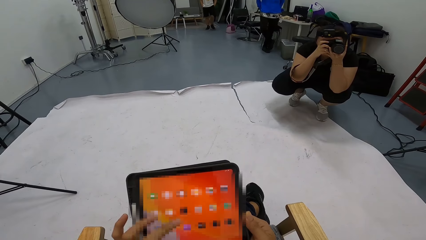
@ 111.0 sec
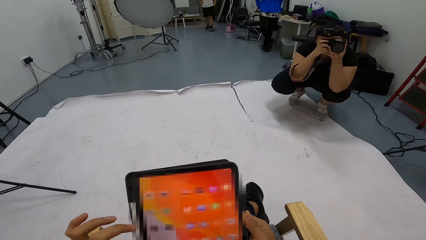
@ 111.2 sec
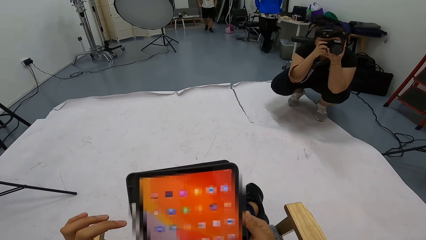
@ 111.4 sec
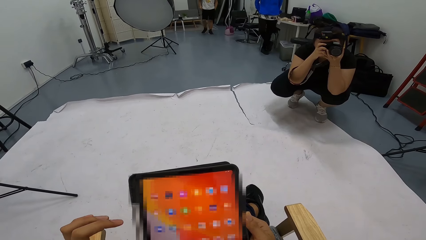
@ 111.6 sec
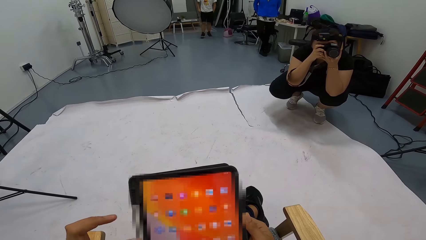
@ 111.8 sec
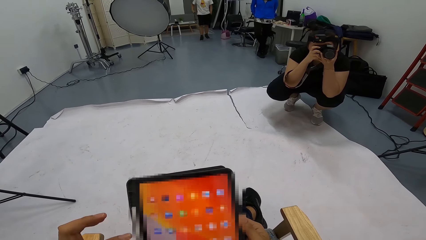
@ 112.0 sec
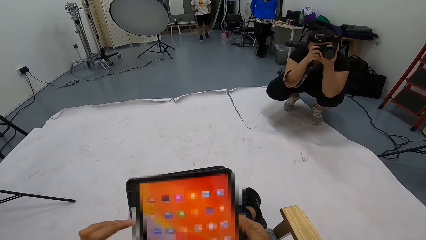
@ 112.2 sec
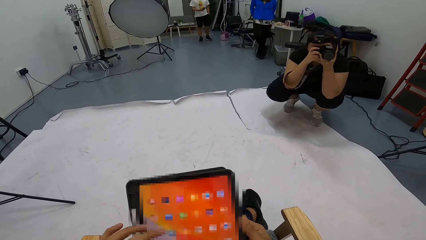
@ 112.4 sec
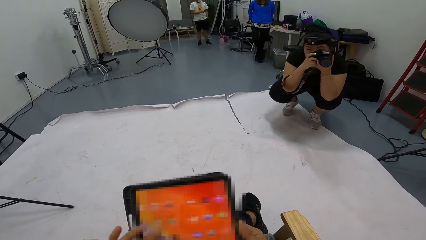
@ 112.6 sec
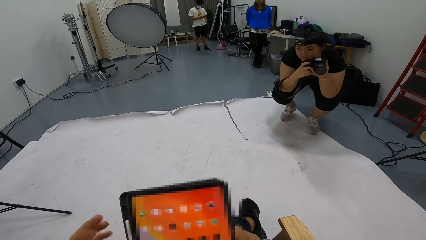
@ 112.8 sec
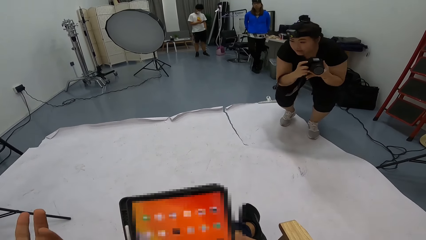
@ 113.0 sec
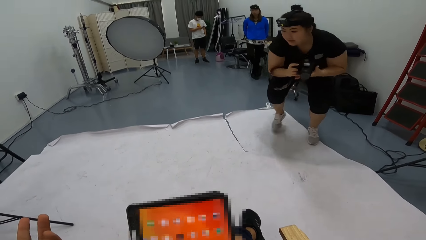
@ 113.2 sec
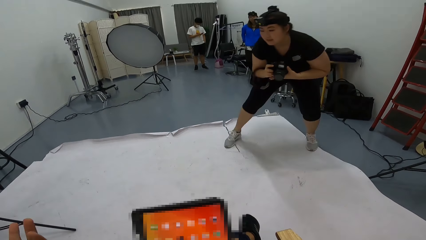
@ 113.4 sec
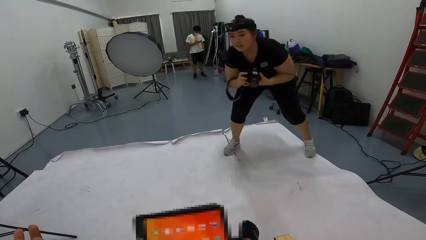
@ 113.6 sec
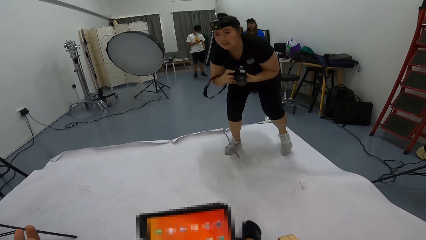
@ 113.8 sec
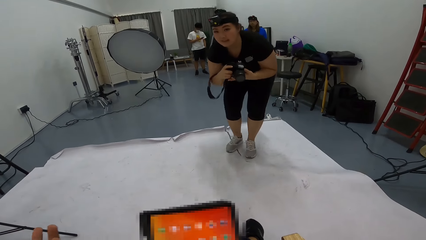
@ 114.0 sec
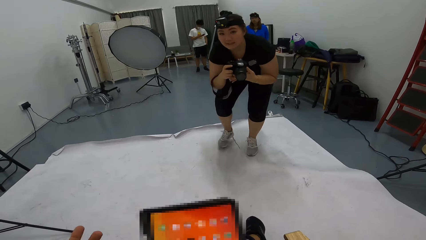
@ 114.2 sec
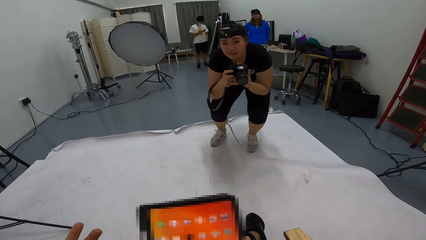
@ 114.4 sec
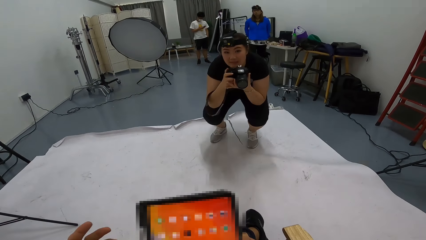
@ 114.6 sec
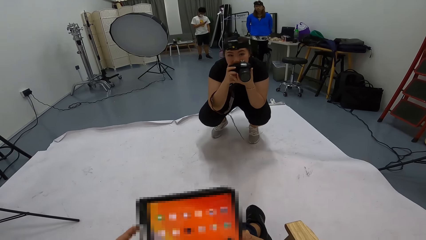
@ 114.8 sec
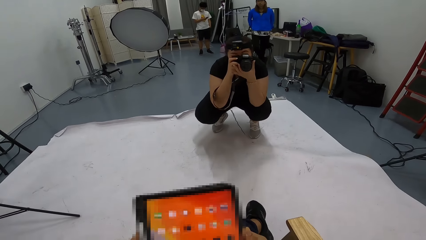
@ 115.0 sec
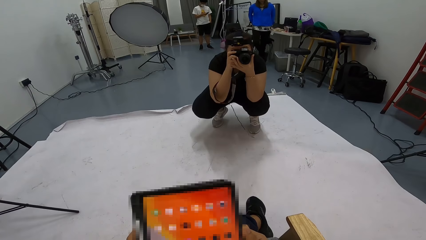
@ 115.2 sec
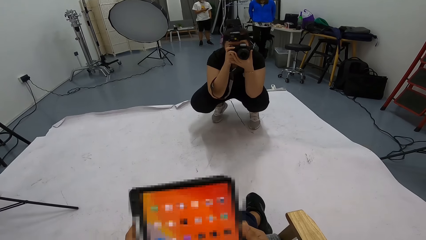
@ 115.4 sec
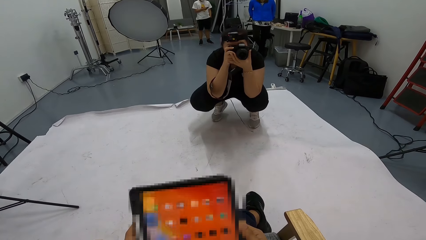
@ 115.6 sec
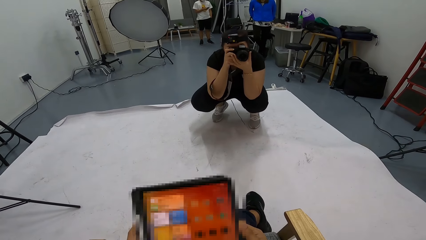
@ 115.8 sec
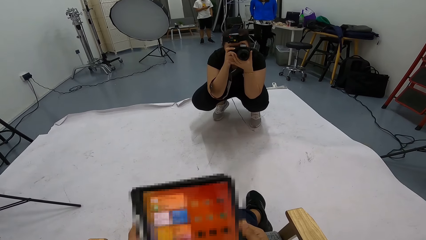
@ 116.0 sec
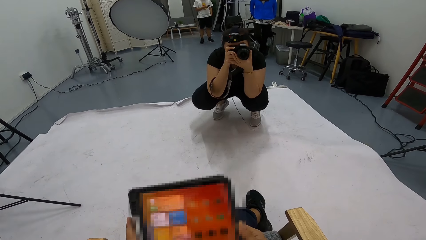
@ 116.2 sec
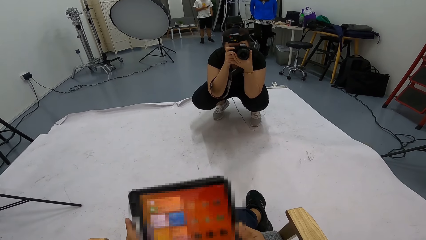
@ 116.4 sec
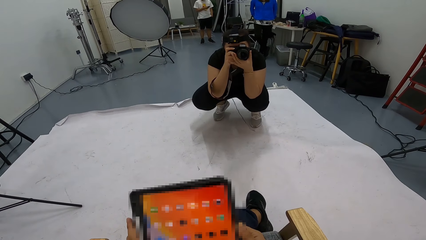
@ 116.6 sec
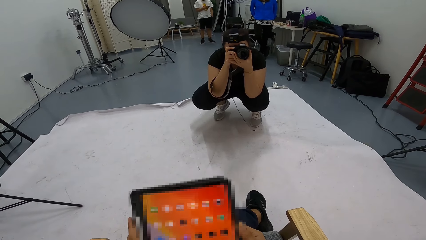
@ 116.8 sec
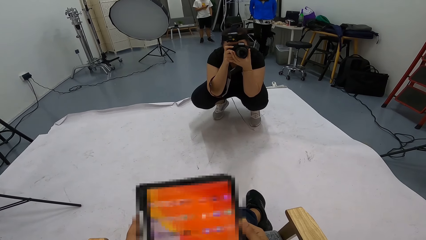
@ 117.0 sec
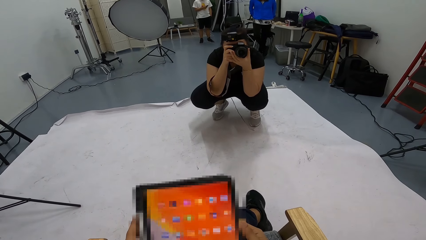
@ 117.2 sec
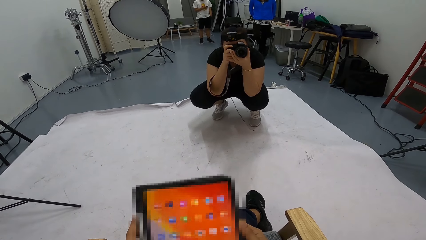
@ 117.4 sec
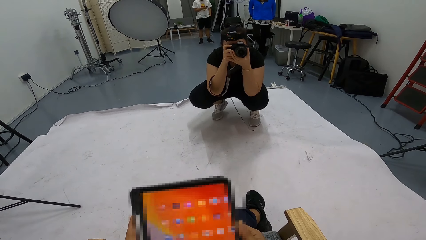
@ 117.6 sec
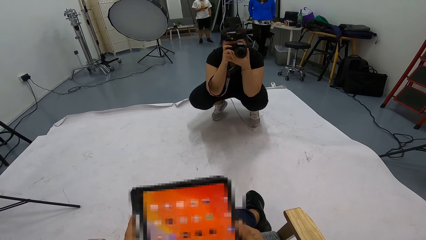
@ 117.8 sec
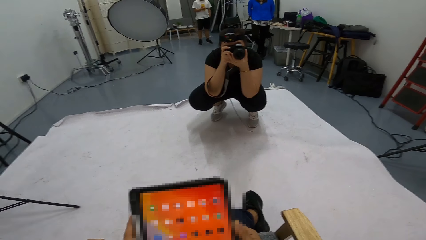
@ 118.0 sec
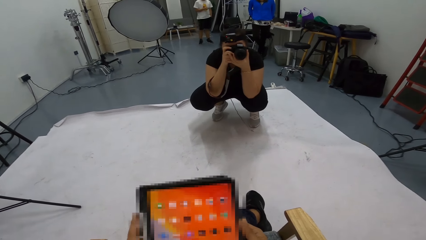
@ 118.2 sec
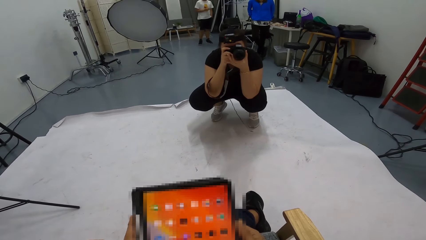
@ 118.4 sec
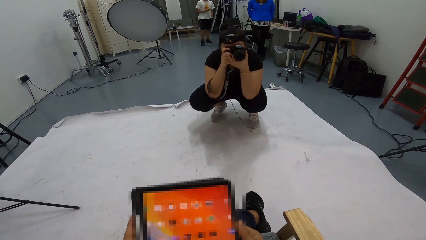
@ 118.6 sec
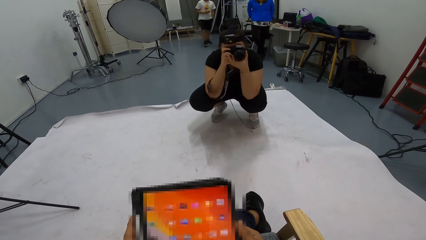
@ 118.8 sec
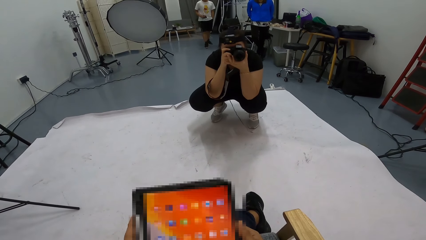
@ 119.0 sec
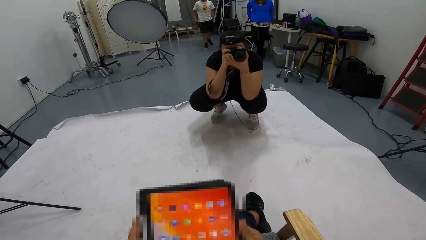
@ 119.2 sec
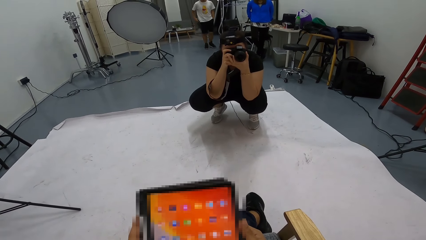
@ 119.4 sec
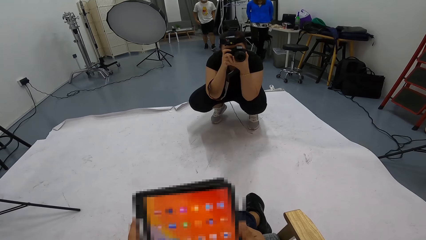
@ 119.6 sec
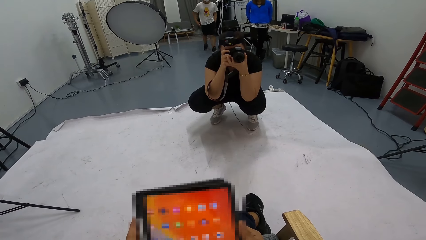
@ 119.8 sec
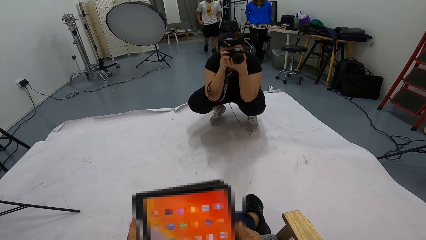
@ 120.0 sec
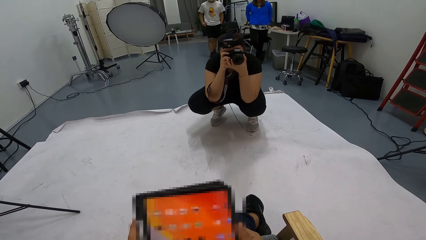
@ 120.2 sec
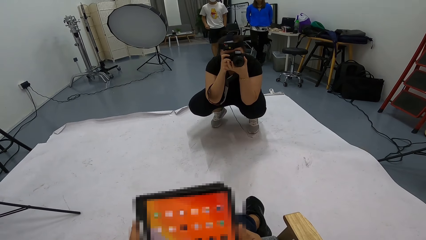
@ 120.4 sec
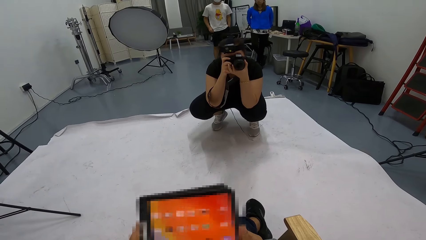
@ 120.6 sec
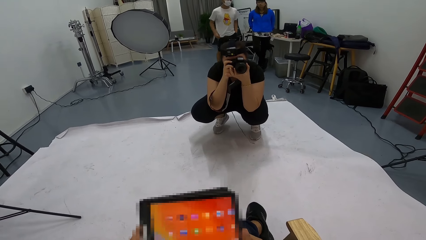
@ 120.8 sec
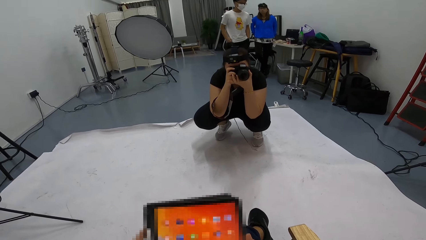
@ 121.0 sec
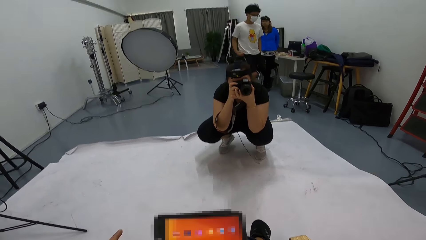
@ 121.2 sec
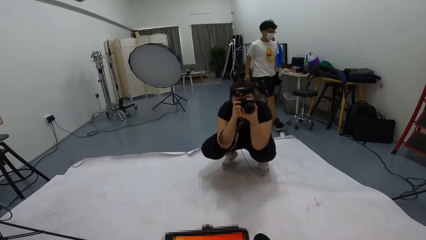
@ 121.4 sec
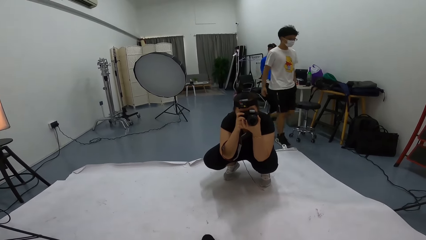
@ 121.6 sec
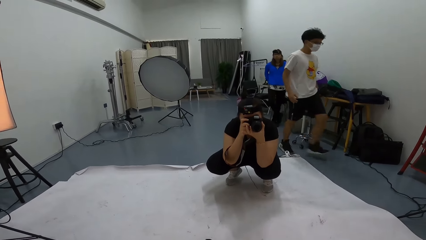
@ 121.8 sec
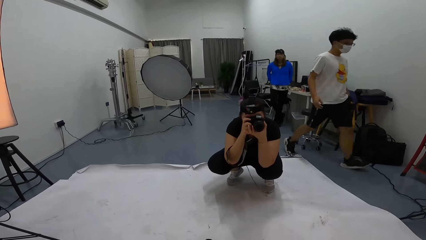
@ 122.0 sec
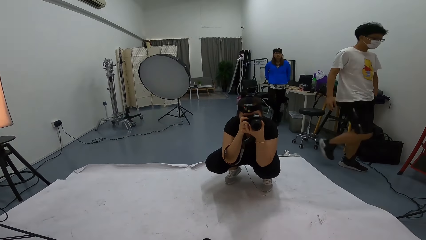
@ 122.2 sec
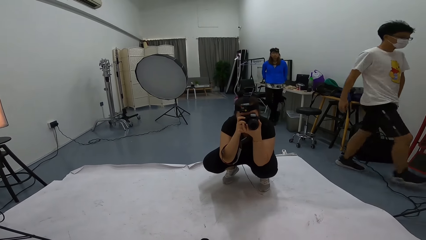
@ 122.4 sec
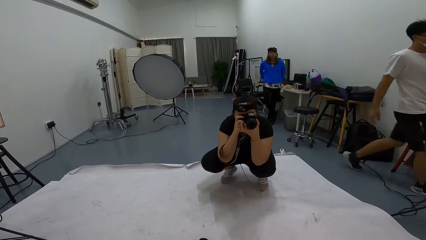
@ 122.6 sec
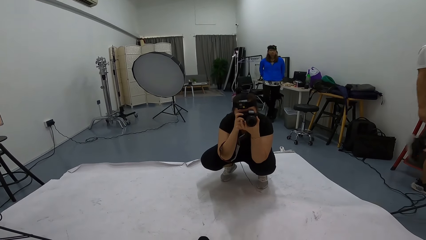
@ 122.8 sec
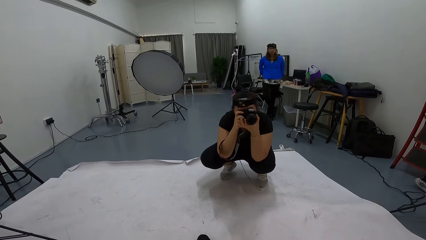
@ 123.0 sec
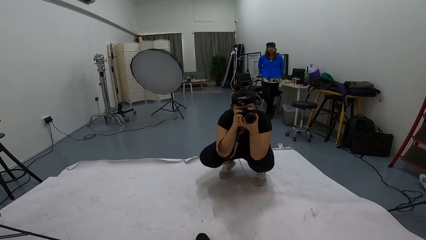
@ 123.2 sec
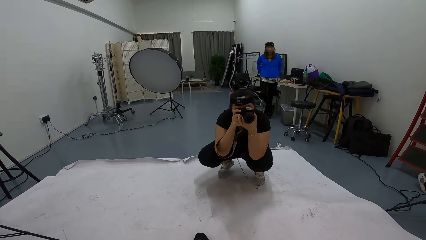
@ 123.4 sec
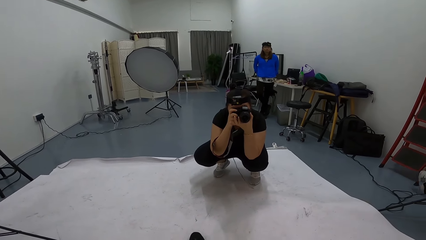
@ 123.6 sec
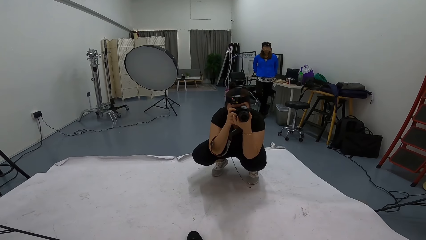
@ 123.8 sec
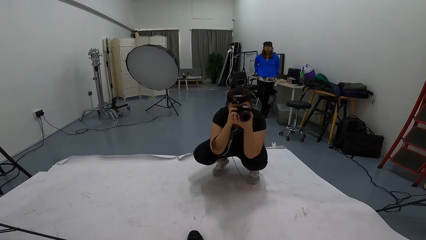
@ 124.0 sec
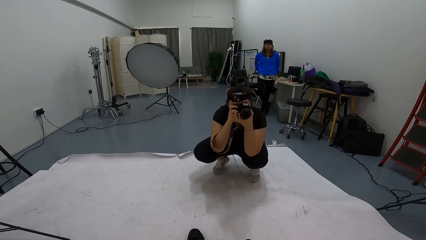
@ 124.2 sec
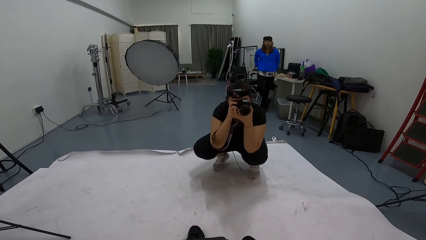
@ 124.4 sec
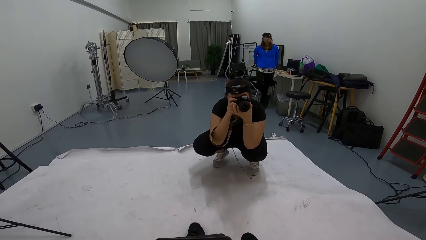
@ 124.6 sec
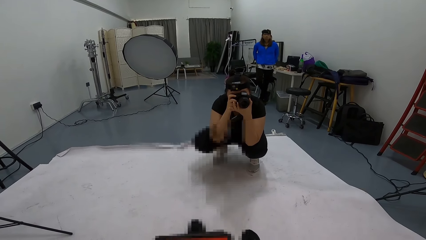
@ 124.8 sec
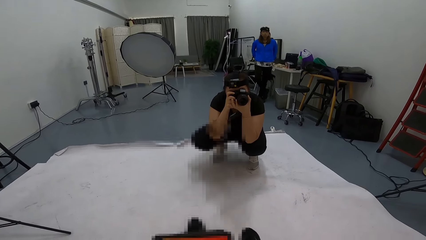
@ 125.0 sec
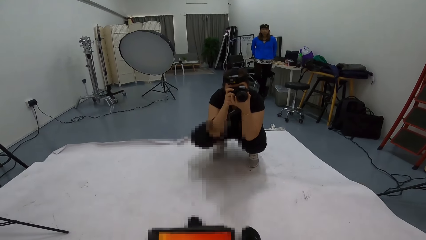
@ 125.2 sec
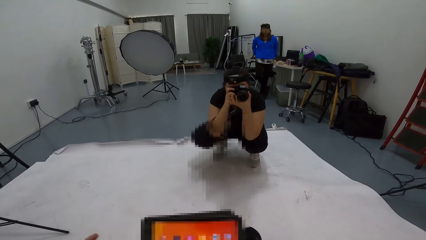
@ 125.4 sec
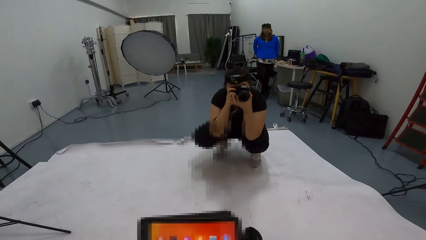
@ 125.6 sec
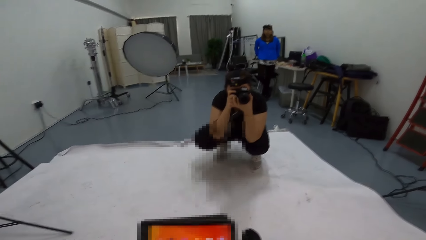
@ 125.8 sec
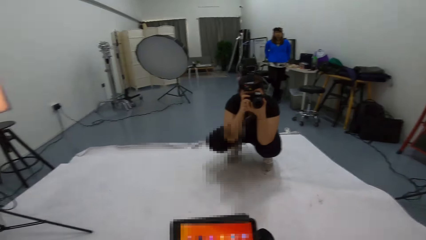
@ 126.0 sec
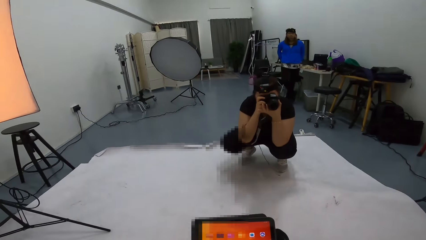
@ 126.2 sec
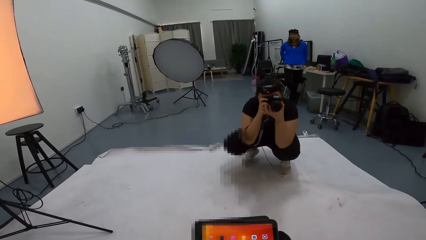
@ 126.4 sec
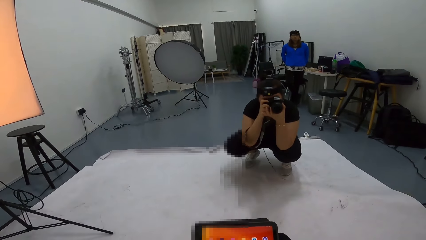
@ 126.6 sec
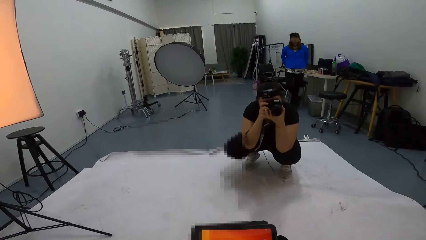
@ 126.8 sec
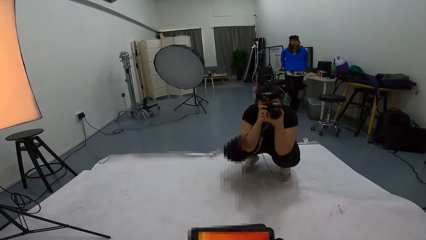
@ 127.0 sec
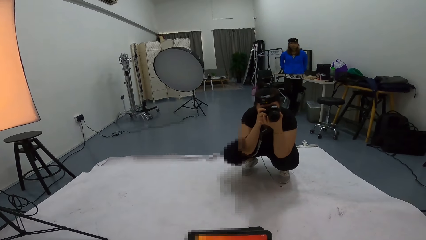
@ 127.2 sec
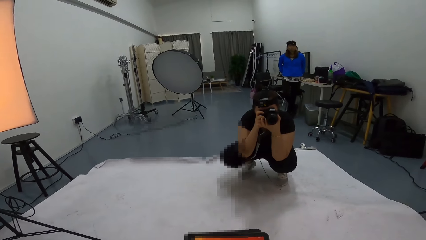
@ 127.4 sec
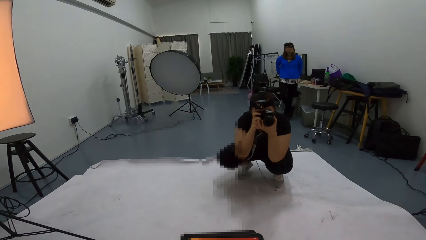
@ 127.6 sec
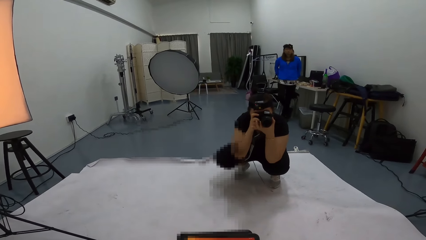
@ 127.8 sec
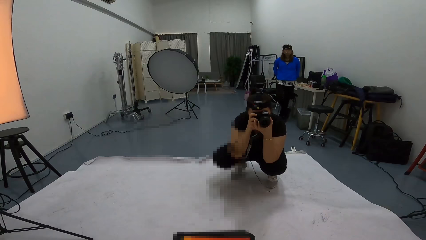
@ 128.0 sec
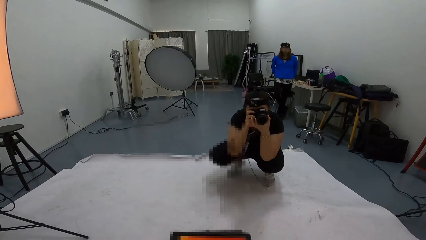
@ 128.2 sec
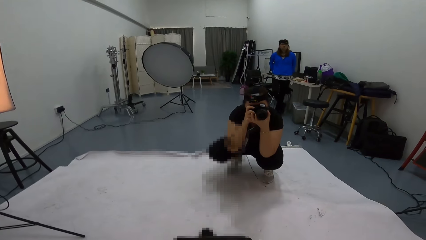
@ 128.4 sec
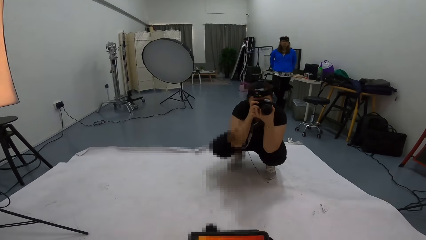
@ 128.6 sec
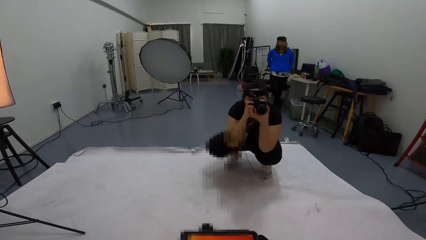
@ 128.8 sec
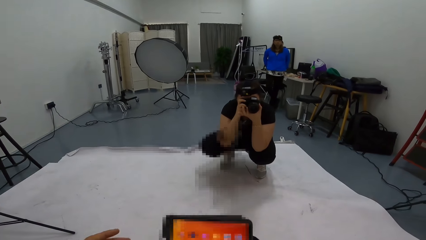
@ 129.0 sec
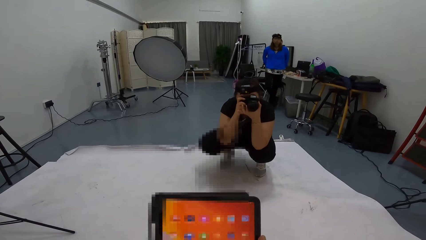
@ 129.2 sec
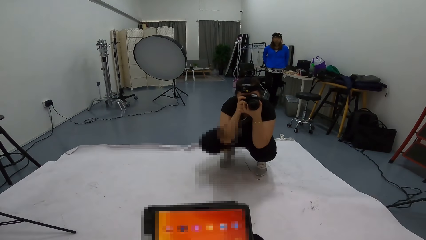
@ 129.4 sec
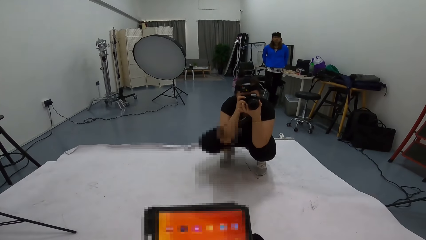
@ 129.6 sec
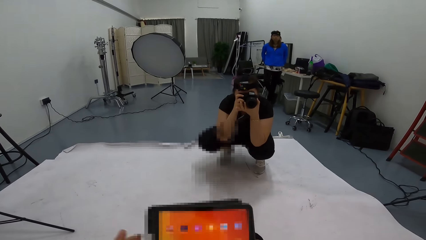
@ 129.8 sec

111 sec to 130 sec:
A person removes the cellphone. The person observes his cellphone. A lady walks around the studio. The camera wearer uses the tablet. The first person walks. The camera wearer interacts with the lady. They stare at the tablet. They interact with the lady.
